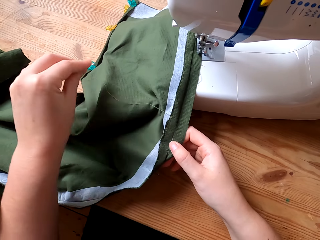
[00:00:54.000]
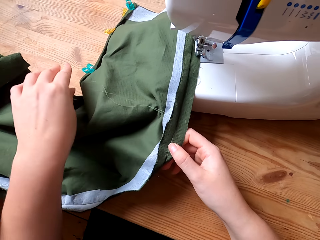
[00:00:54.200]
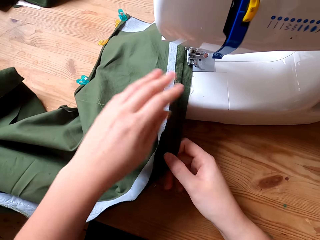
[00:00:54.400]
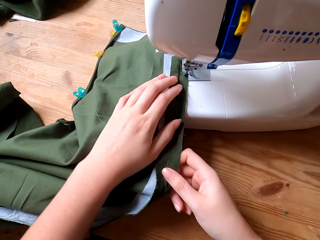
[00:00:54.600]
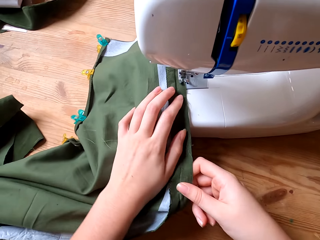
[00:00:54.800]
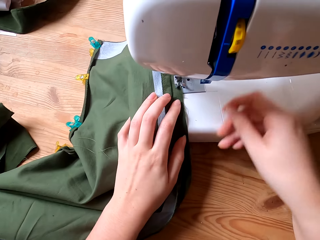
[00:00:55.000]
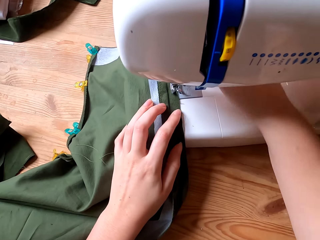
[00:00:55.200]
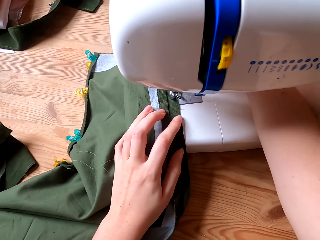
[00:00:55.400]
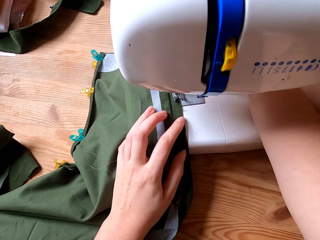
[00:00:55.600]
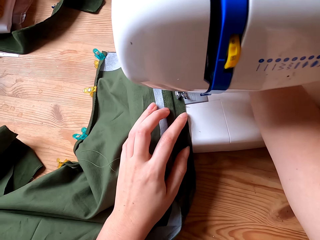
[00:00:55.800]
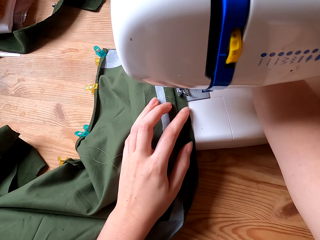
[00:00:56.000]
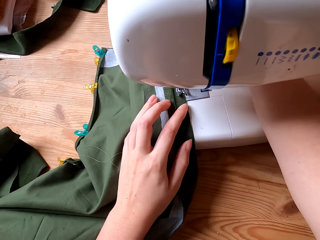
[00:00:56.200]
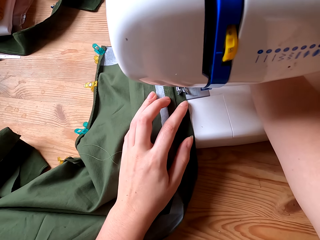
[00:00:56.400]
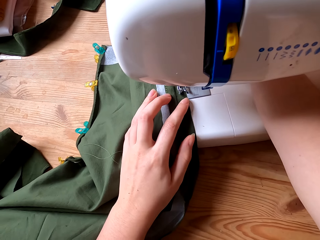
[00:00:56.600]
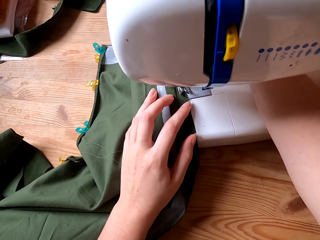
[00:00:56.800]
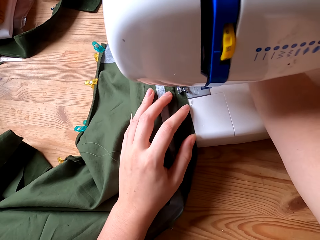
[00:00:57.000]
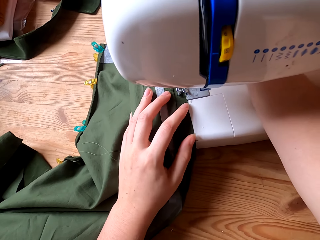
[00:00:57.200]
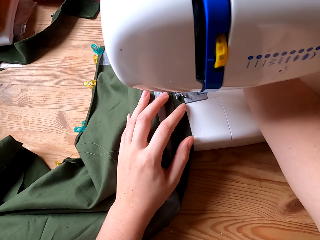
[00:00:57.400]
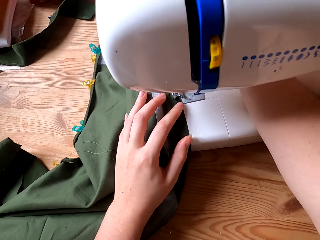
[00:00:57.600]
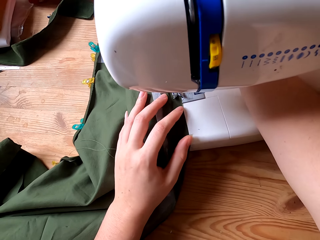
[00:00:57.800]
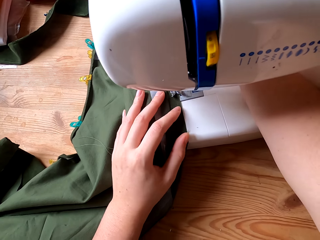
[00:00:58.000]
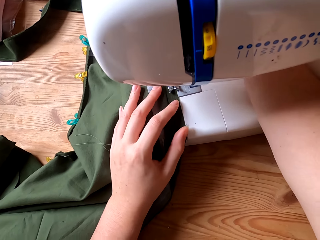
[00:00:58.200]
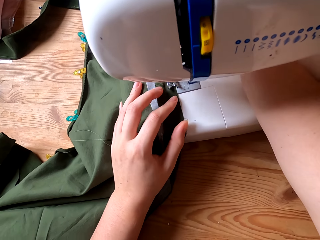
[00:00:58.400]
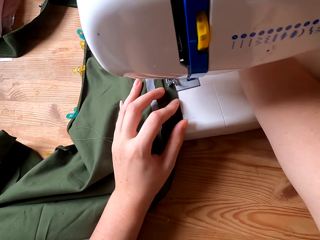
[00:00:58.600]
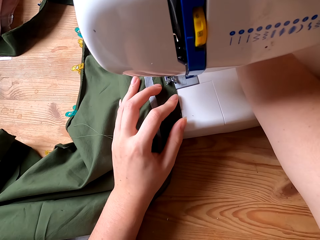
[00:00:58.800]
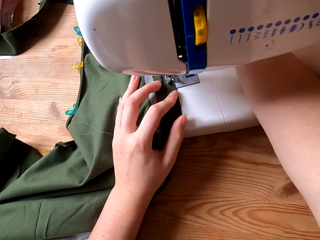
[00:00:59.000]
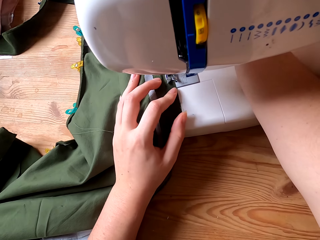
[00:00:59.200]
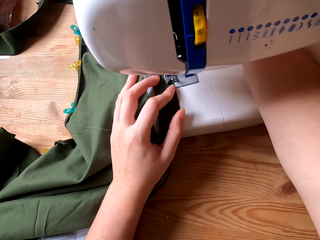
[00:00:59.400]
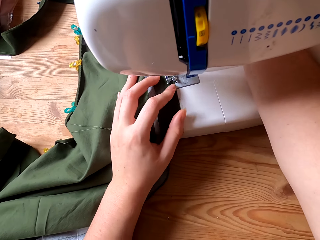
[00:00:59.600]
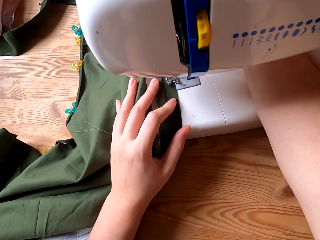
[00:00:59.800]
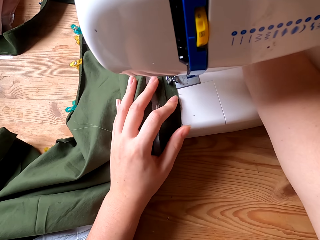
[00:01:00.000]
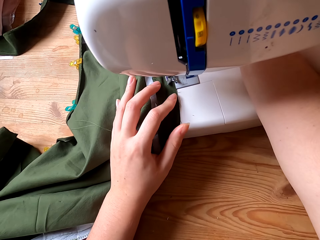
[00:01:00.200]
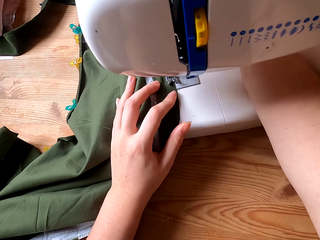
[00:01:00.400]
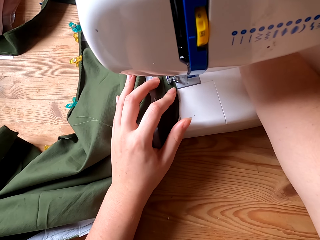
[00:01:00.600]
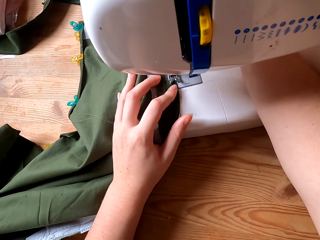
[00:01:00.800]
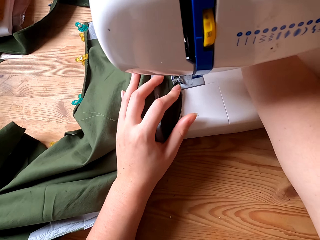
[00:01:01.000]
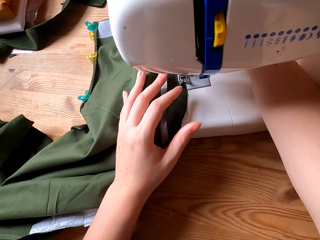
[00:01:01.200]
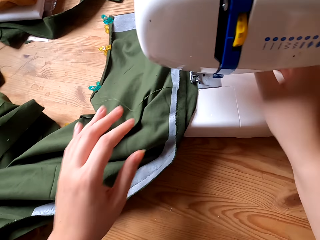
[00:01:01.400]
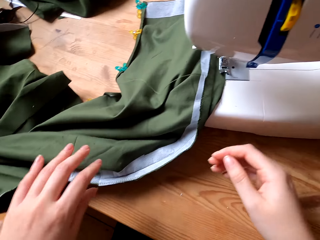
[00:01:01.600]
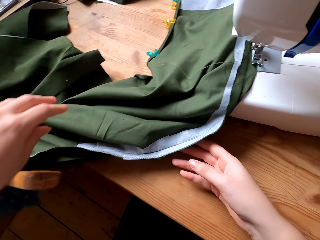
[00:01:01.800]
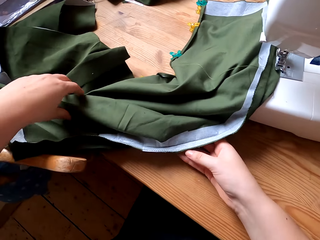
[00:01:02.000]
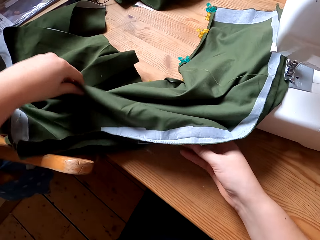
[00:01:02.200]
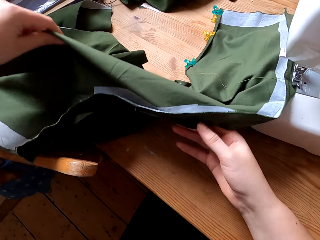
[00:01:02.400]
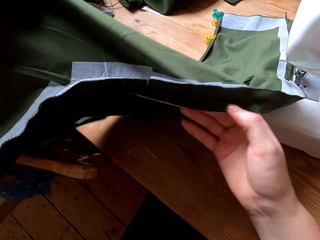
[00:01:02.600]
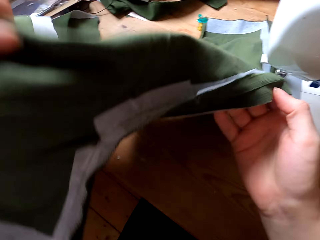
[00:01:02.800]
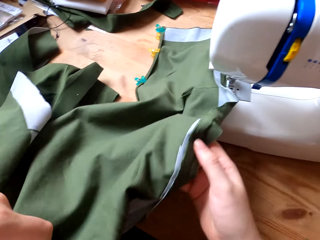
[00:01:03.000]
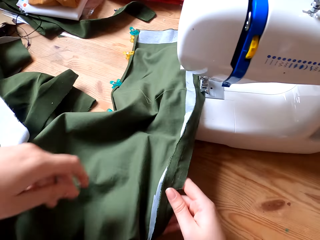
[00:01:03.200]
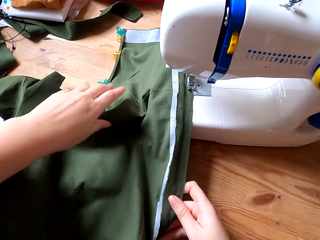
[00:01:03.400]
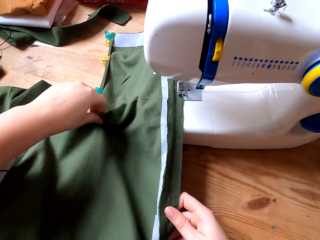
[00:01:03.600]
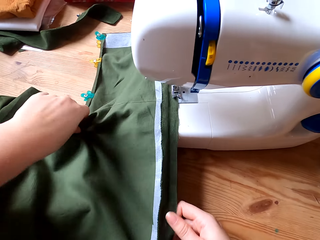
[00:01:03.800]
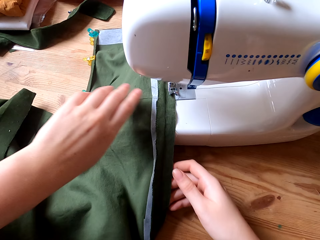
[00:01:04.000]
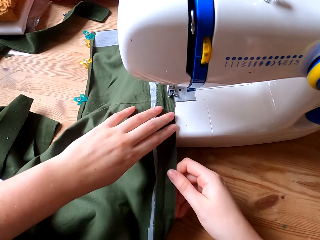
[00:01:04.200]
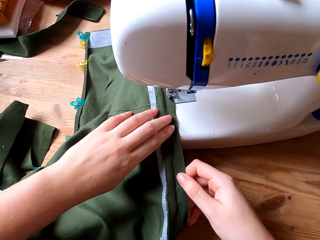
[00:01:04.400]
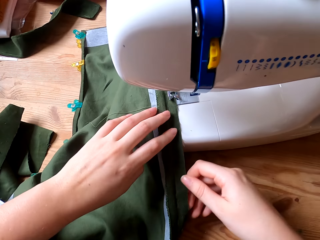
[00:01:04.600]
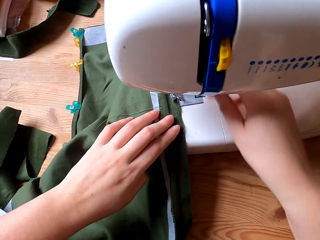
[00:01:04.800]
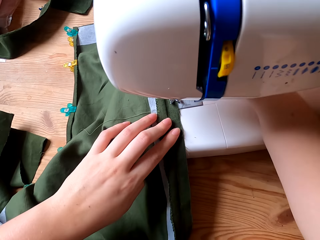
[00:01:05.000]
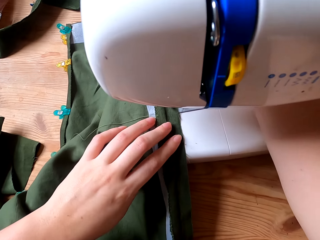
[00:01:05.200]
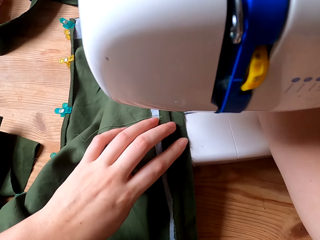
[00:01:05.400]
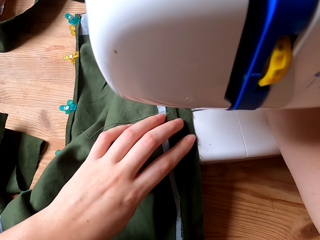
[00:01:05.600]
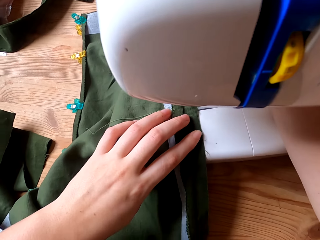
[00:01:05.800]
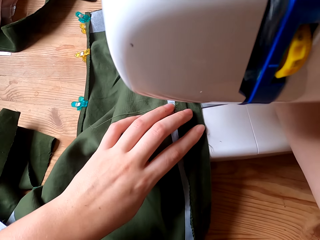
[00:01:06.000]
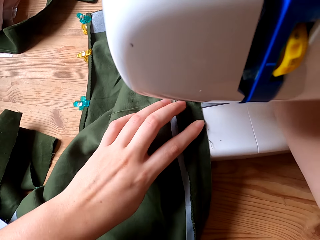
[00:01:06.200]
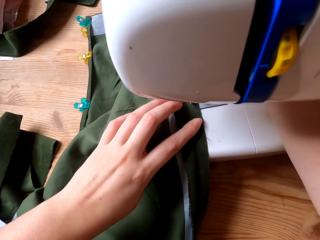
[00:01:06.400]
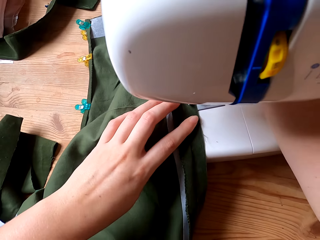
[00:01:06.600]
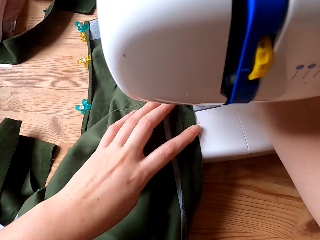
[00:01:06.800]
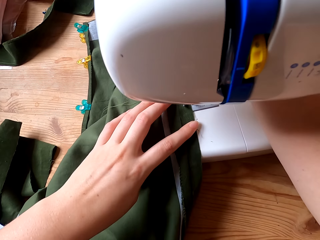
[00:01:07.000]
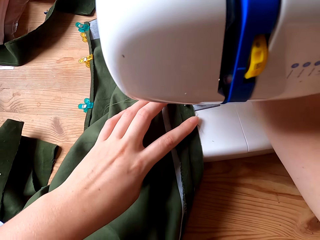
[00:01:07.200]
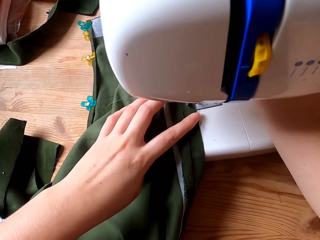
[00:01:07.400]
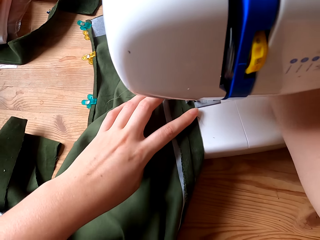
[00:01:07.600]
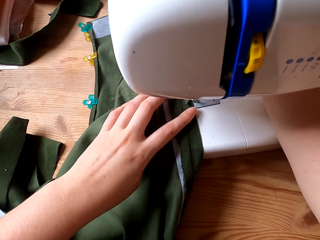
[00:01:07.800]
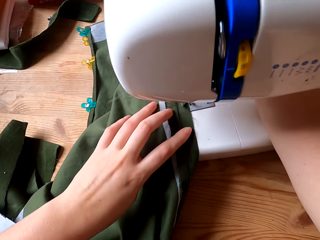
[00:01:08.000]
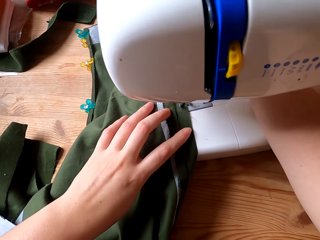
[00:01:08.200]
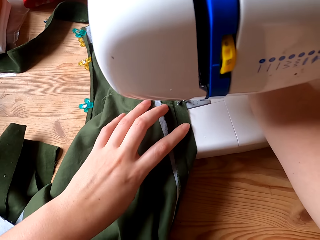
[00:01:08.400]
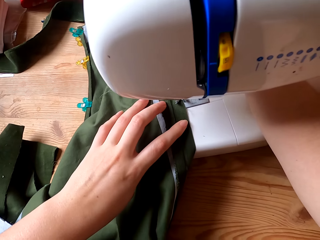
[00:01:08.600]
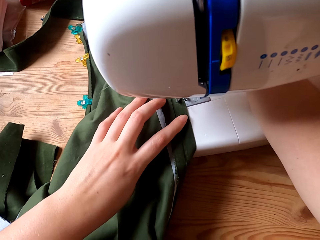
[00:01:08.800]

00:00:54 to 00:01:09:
The camera wearer switches on the sewing machine. They sew the cloth with the sewing machine. They adjust the cloth and straighten the cloth with both hands. They switch on the sewing machine and sew the cloth with the sewing machine.

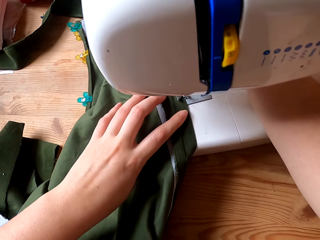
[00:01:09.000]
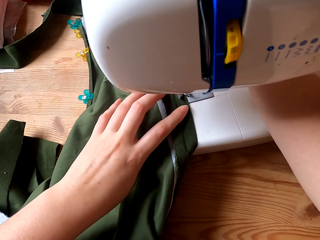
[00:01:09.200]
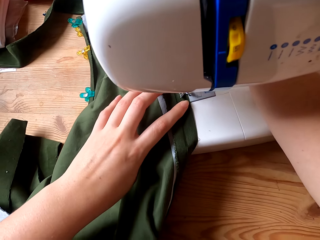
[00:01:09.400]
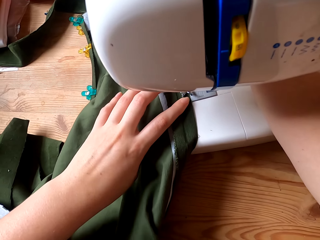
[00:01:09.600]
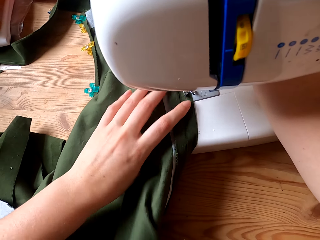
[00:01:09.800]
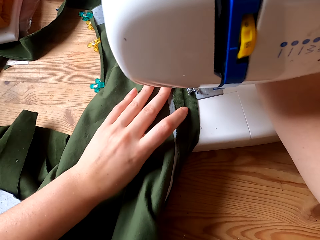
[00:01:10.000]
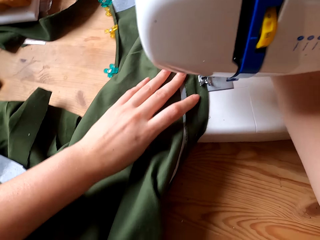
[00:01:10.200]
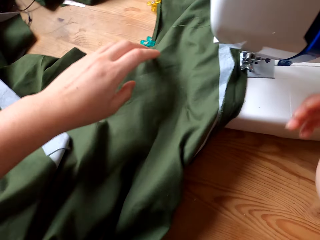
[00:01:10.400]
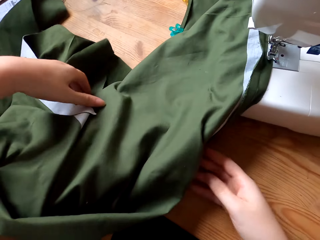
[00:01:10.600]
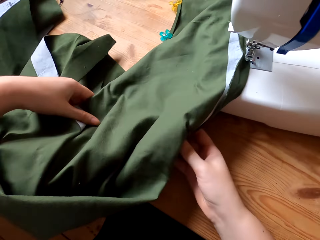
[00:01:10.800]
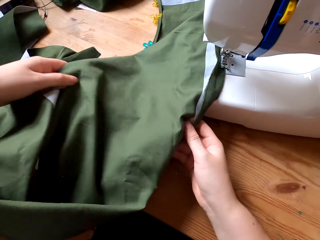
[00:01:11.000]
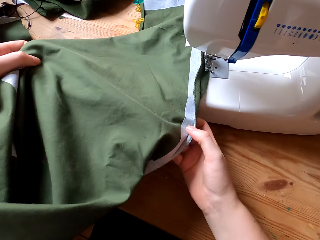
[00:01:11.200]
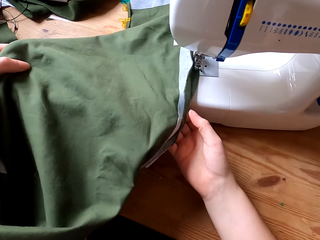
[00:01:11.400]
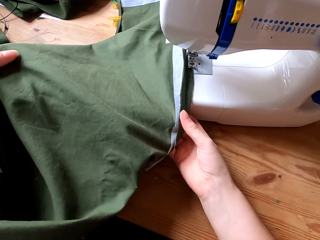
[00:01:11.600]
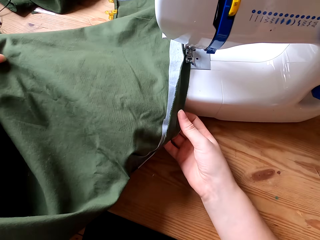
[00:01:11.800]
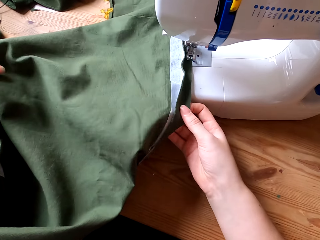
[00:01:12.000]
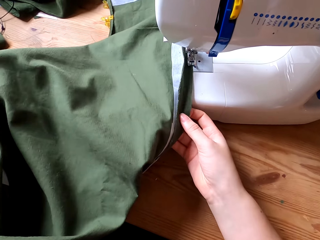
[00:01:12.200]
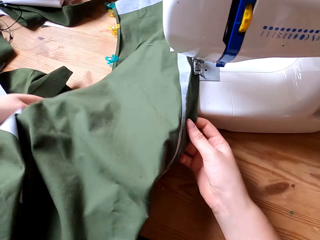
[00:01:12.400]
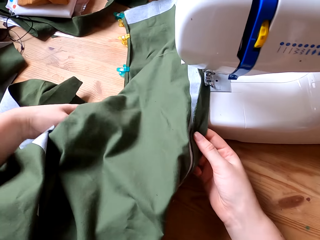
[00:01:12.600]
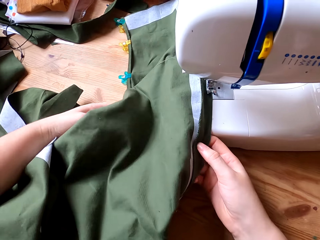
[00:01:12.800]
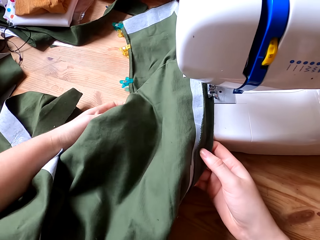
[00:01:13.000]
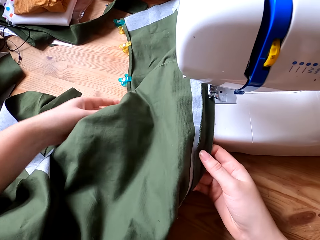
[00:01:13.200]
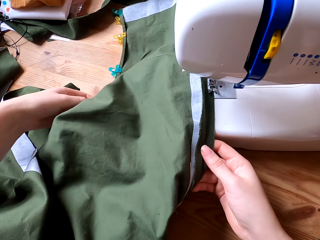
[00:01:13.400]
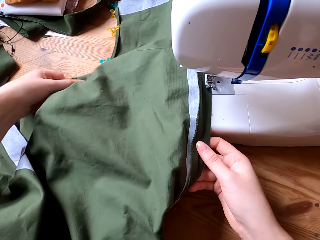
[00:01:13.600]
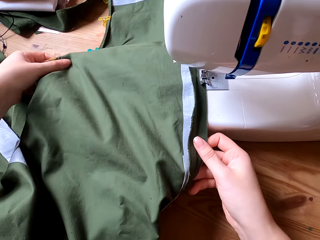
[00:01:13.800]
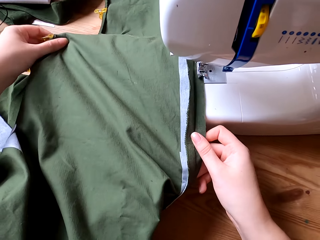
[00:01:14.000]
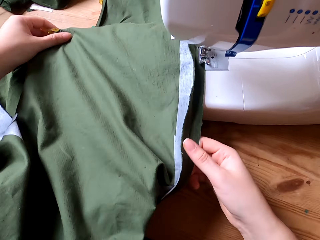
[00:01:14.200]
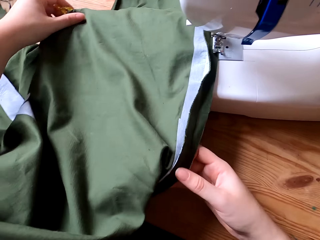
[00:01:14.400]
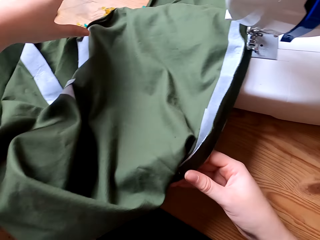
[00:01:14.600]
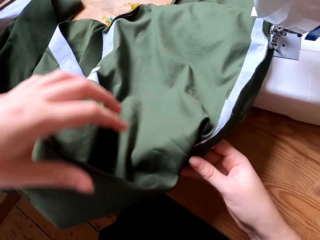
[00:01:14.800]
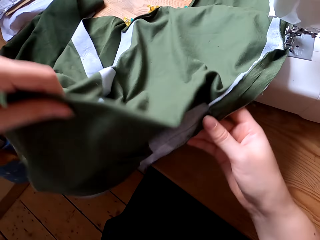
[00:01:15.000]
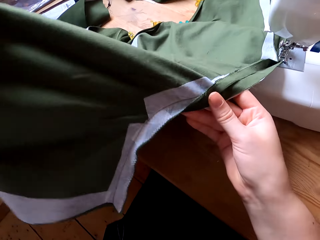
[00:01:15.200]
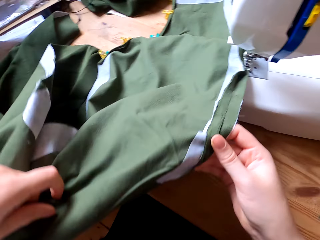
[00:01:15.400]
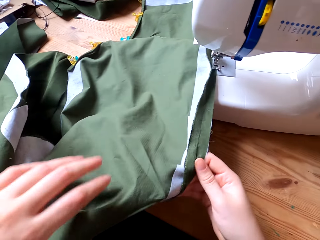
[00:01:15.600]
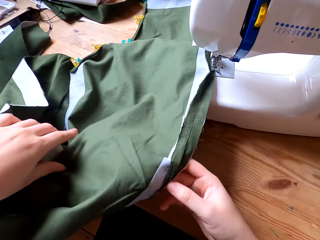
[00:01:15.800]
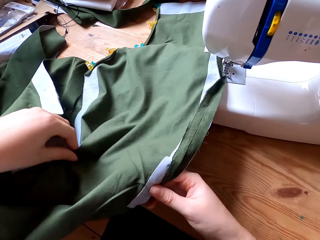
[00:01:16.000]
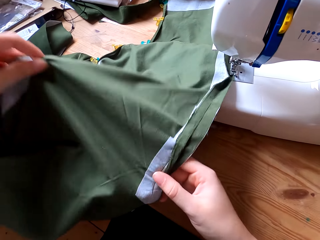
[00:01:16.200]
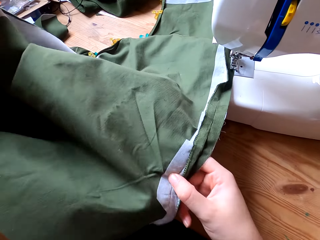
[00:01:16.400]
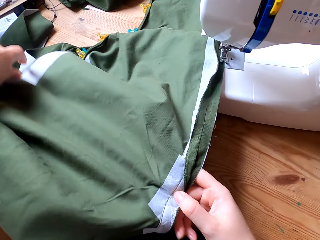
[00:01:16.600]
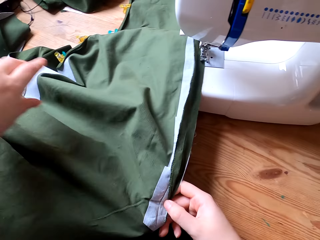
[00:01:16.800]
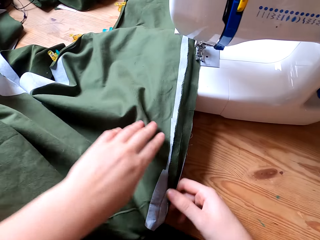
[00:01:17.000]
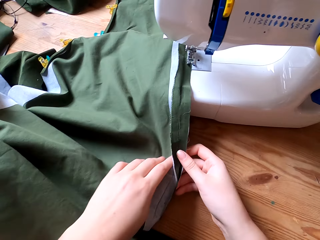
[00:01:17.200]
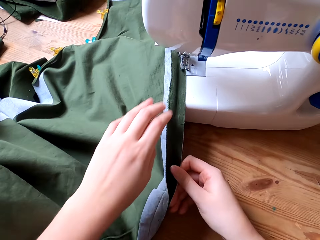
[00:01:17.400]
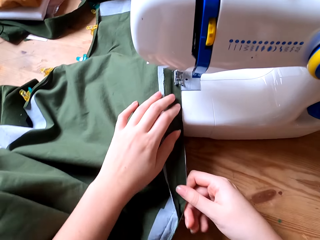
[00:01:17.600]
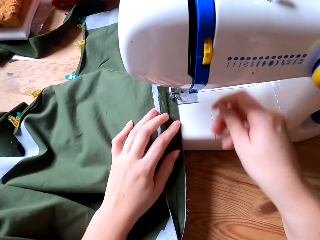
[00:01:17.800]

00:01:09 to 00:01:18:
The camera wearer adjusts the cloth. They straighten the cloth with both hands.
